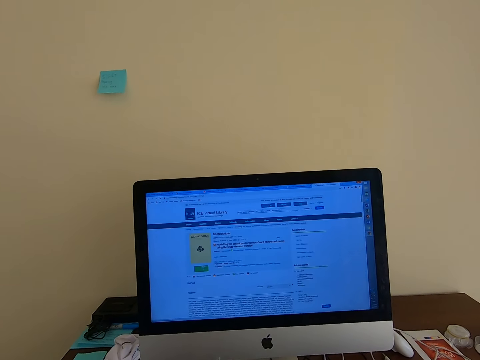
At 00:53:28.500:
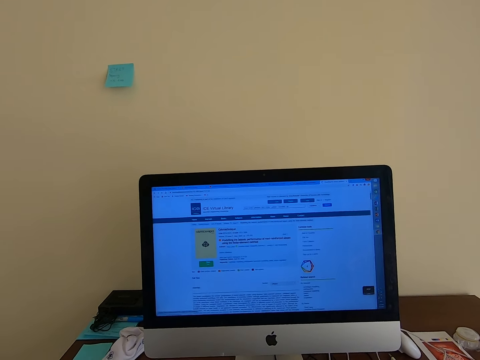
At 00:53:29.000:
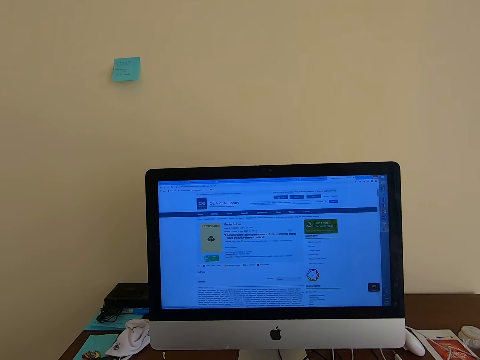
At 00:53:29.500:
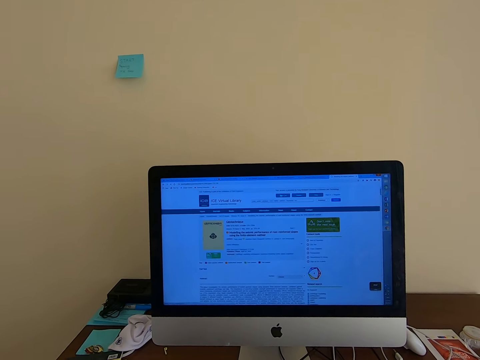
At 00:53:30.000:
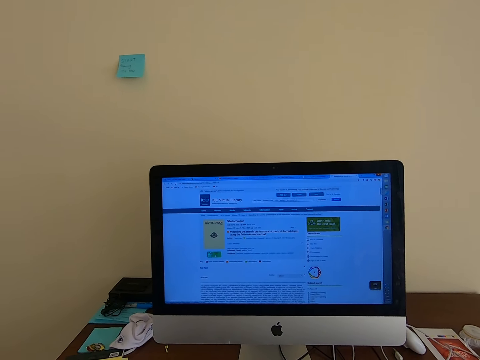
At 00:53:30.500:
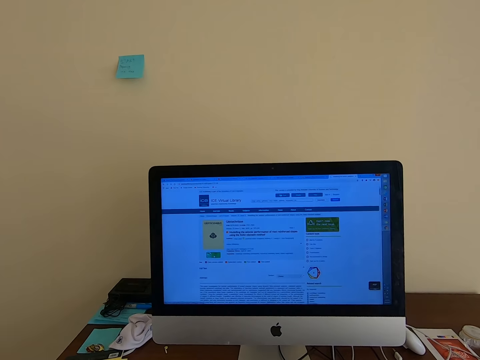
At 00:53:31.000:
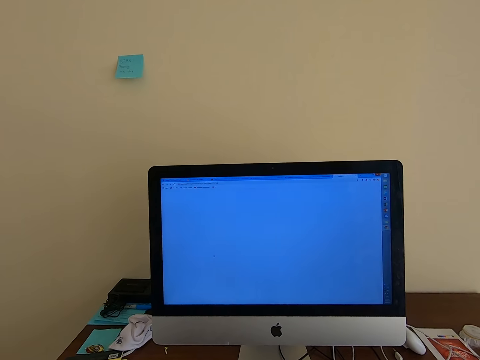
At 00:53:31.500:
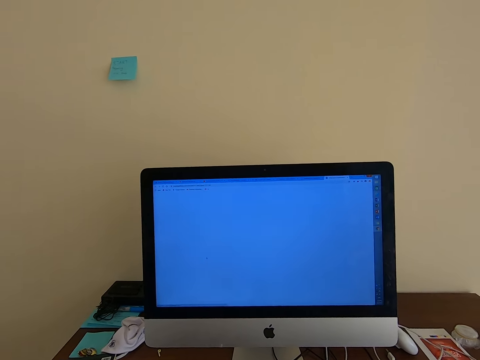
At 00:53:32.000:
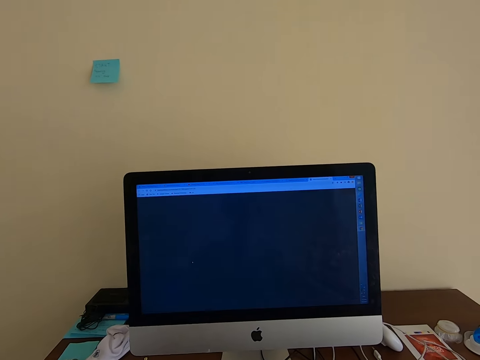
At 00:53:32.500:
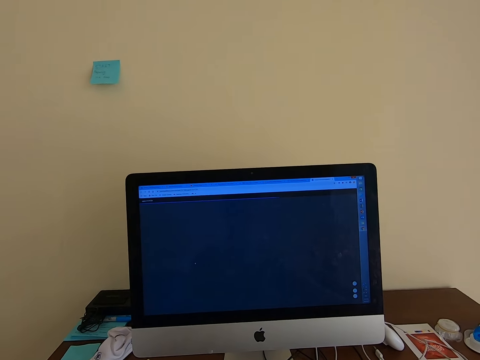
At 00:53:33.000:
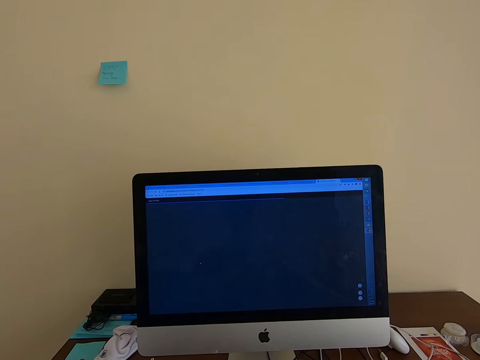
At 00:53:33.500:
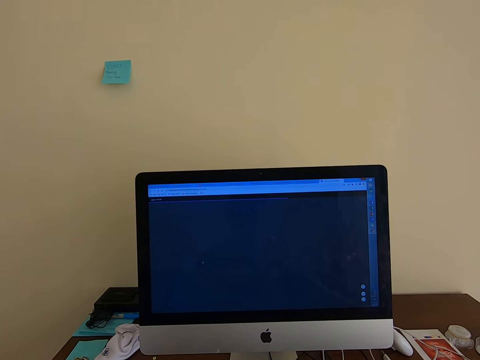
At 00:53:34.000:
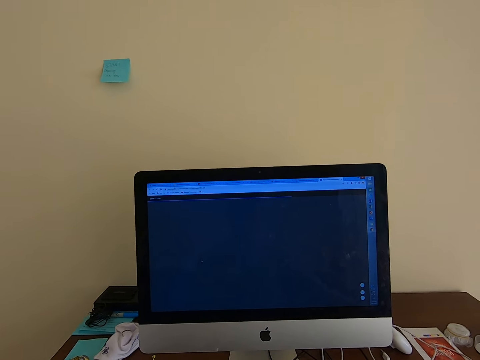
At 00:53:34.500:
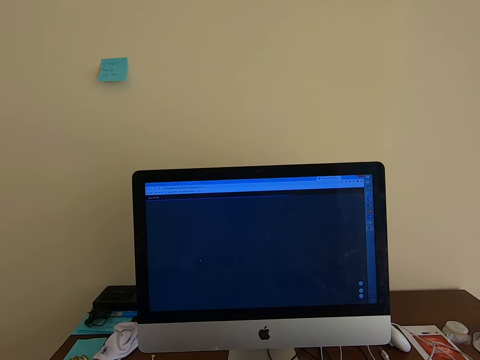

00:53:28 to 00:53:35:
The camera wearer scrolls the mouse.

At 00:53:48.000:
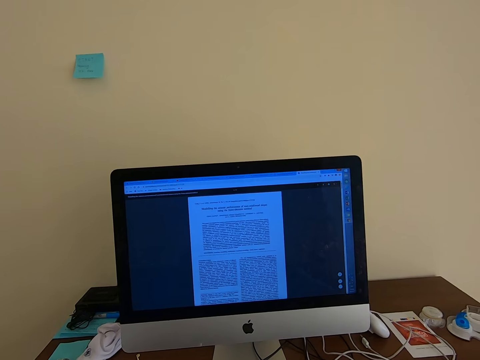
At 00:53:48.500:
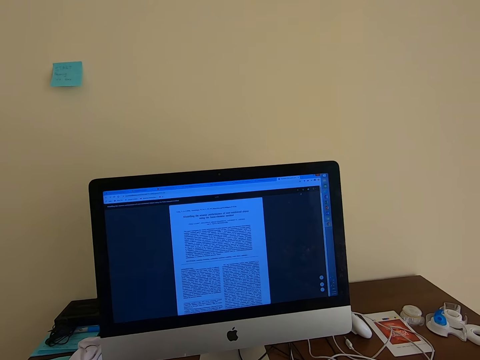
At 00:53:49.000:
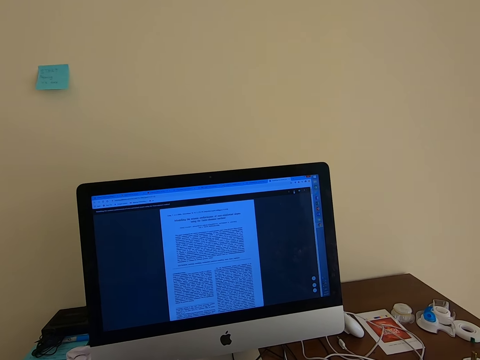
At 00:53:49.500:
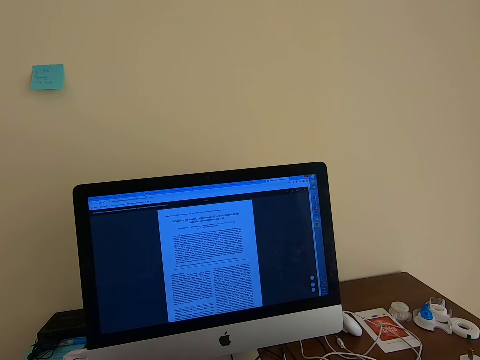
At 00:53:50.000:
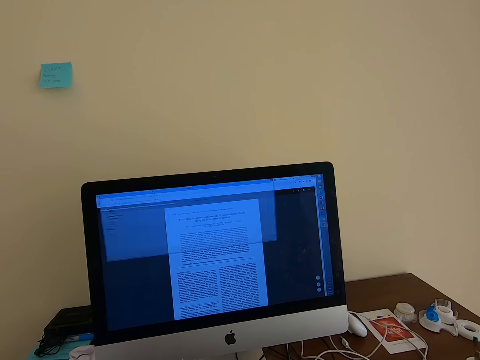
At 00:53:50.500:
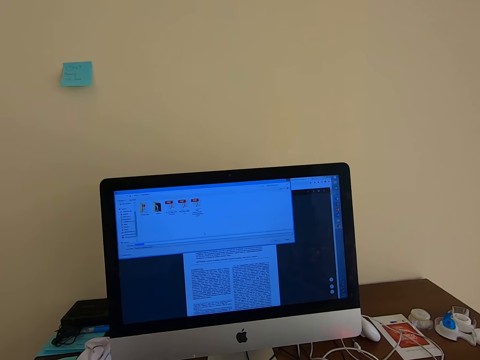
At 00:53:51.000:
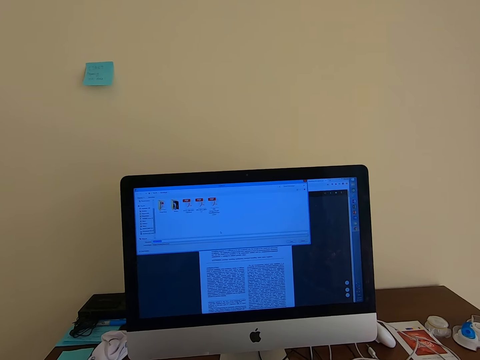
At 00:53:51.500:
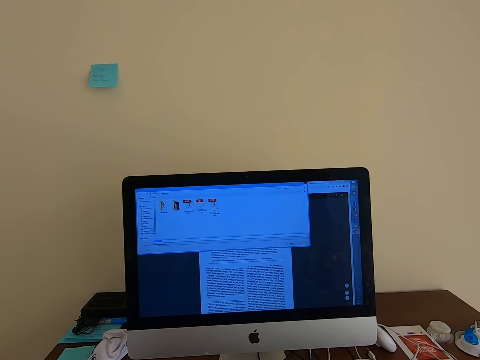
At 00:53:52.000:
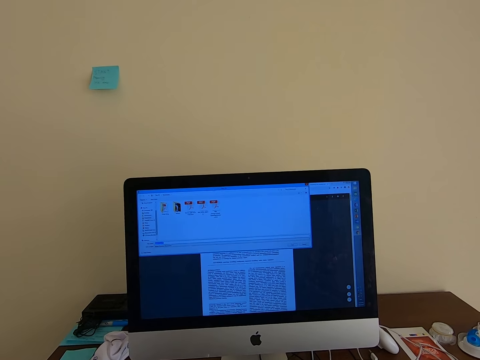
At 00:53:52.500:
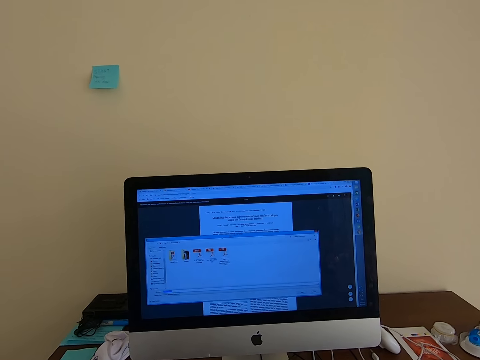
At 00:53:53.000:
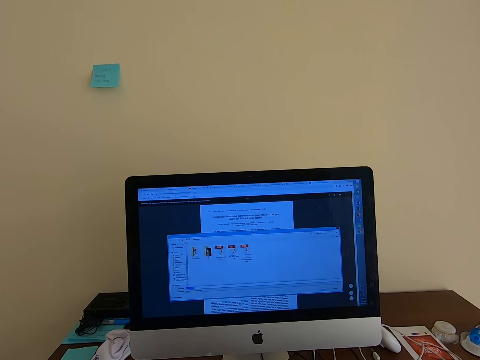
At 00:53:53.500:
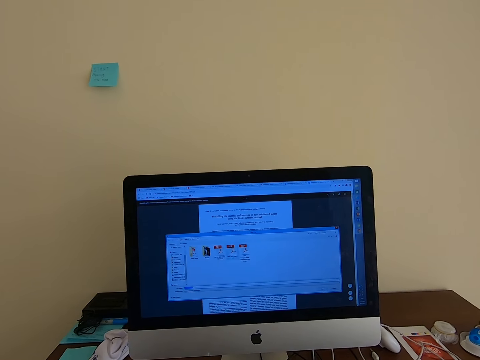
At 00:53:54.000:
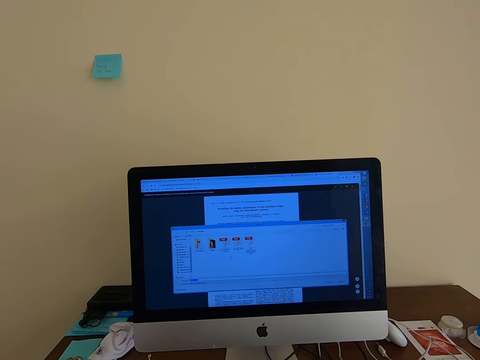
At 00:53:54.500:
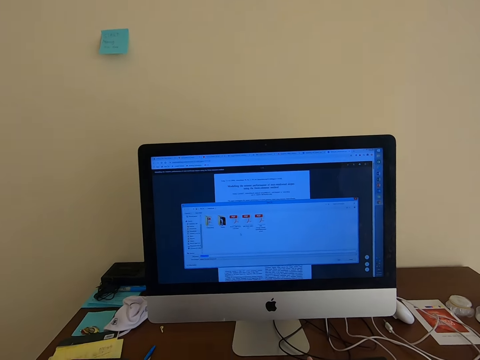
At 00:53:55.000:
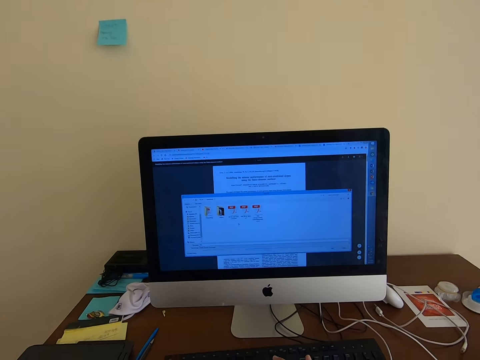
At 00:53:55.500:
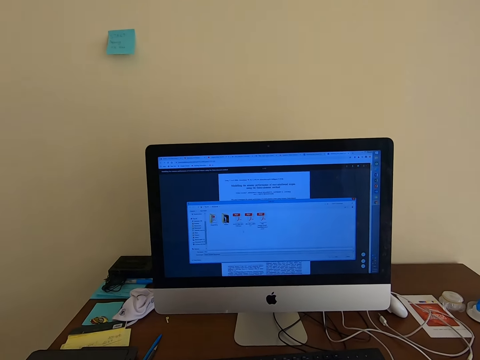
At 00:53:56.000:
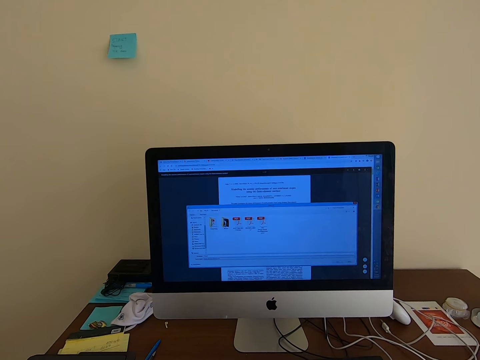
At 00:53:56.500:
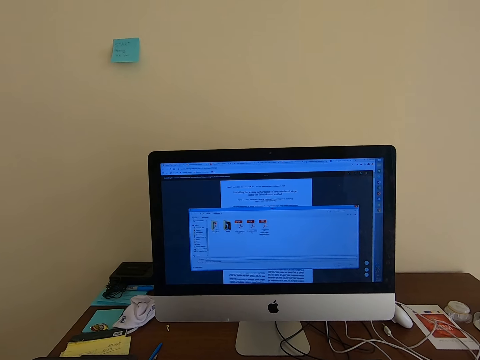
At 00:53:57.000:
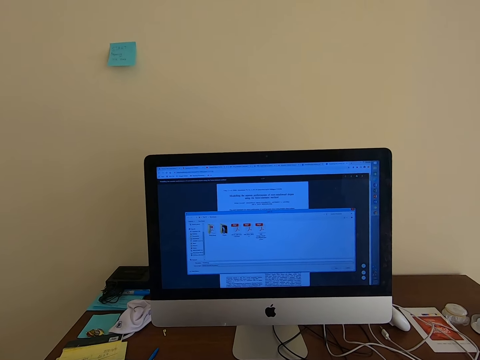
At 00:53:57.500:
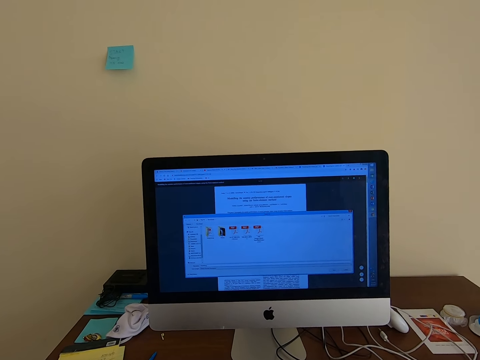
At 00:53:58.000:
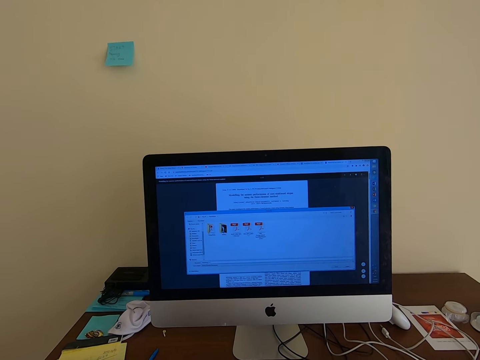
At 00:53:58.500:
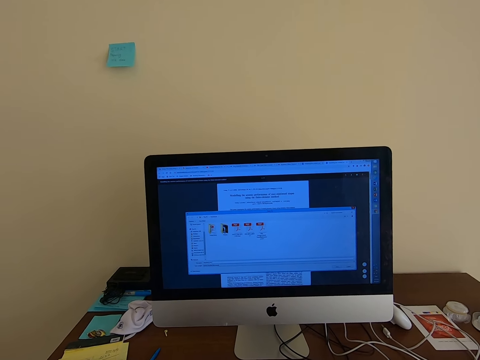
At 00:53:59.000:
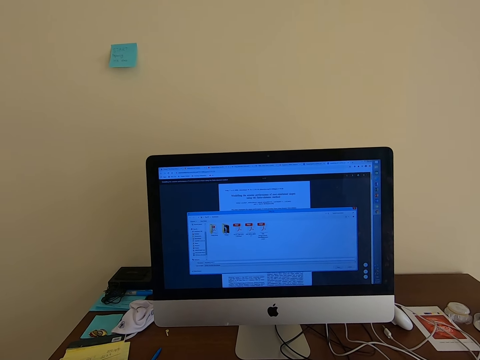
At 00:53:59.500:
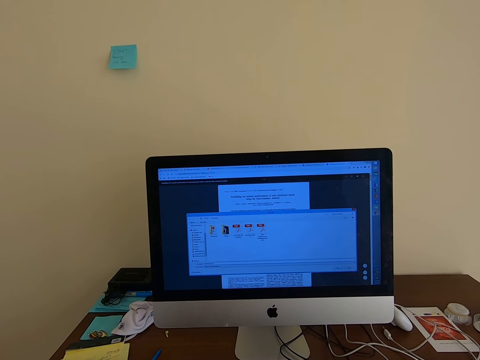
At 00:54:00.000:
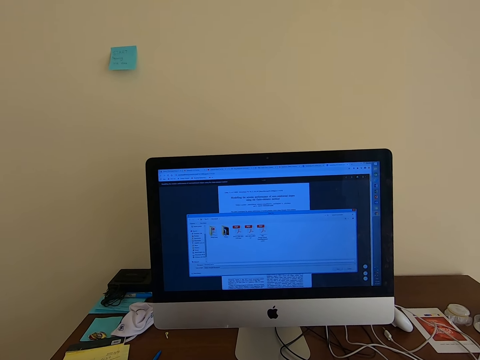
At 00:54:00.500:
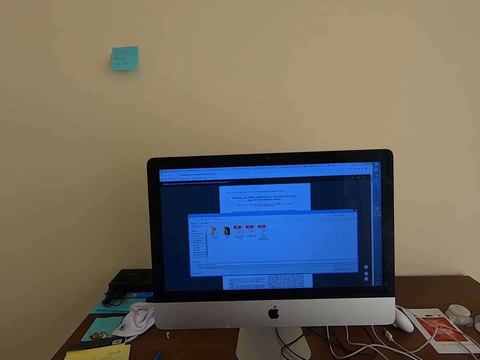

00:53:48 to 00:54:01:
The camera wearer presses the mouse. They press the mouse again.

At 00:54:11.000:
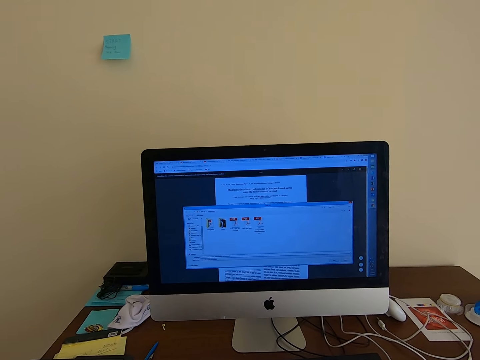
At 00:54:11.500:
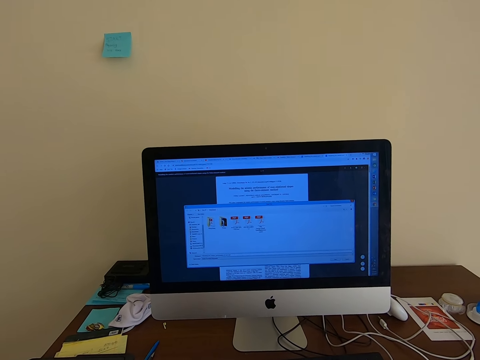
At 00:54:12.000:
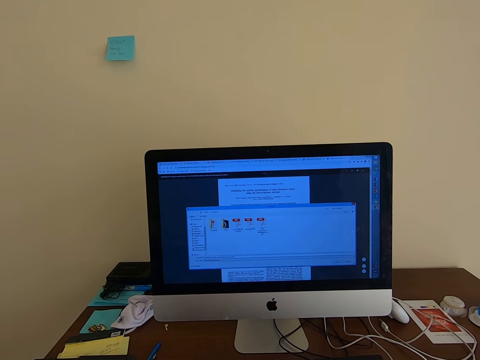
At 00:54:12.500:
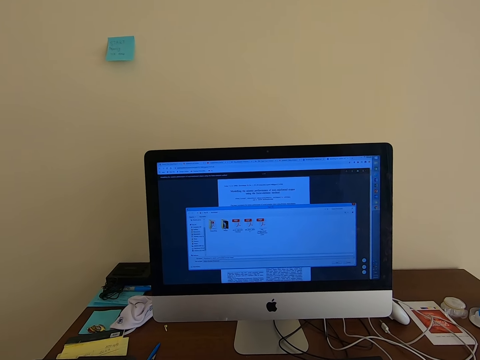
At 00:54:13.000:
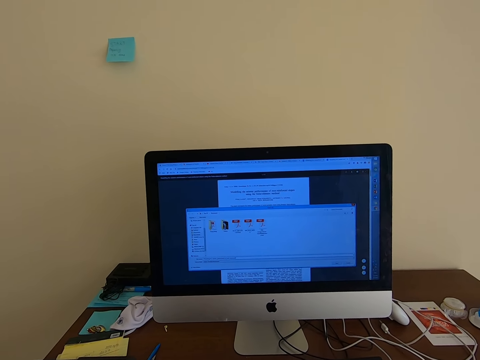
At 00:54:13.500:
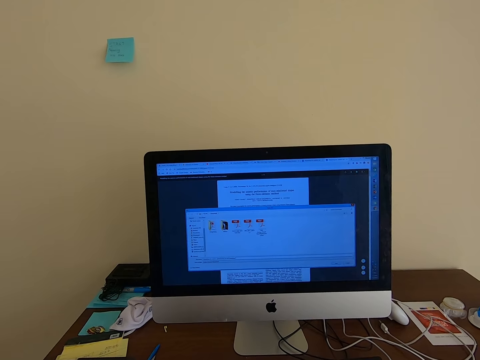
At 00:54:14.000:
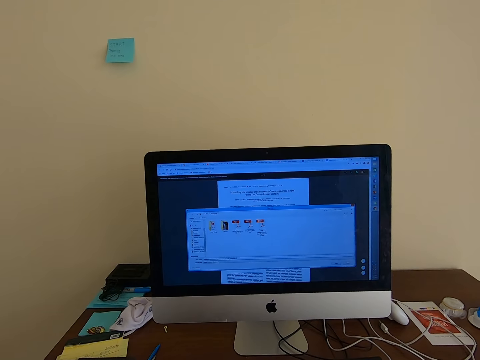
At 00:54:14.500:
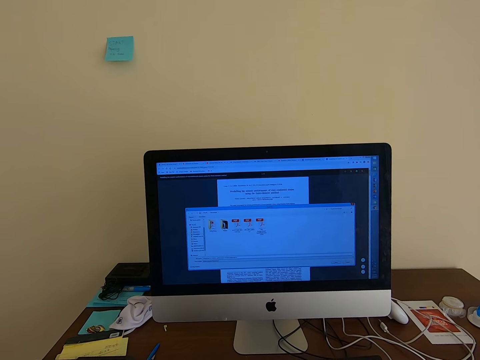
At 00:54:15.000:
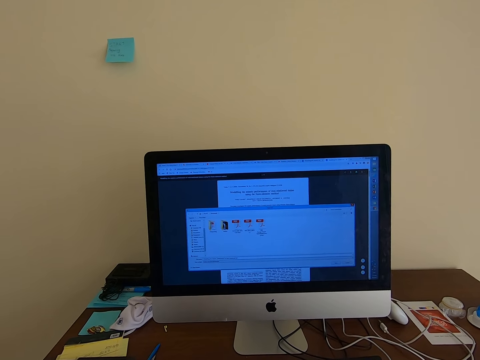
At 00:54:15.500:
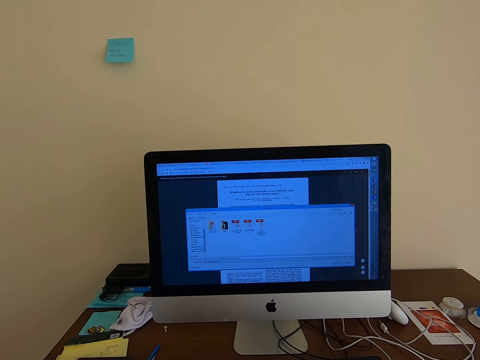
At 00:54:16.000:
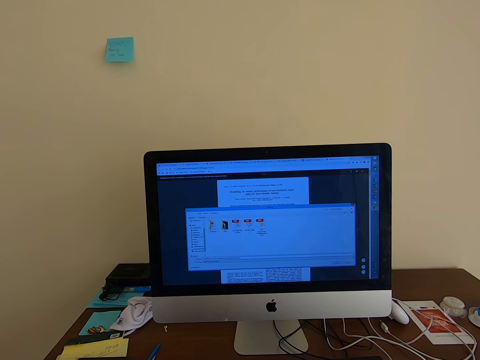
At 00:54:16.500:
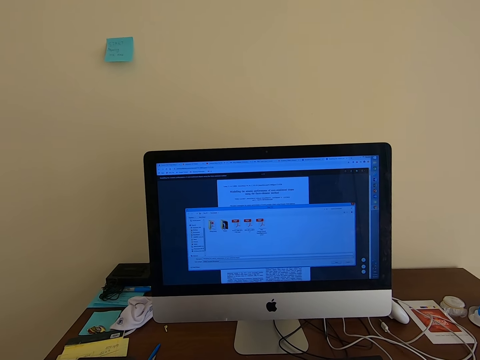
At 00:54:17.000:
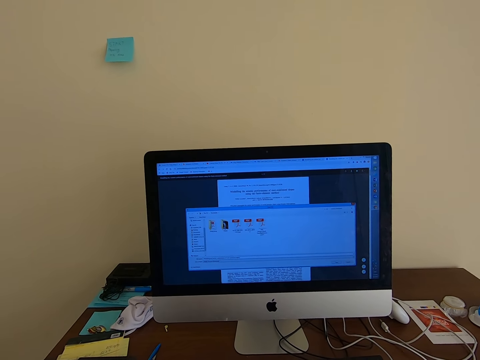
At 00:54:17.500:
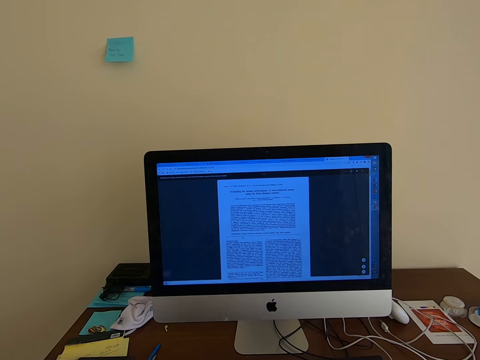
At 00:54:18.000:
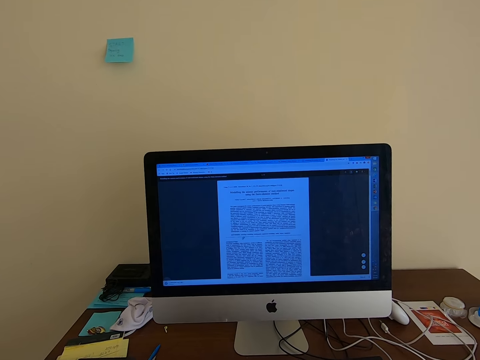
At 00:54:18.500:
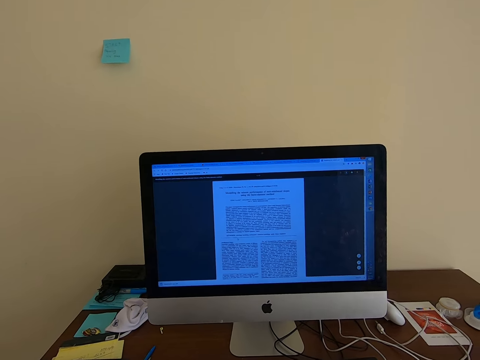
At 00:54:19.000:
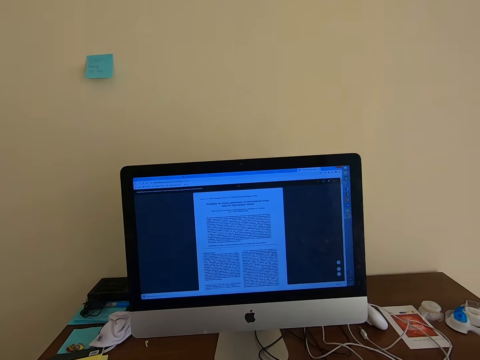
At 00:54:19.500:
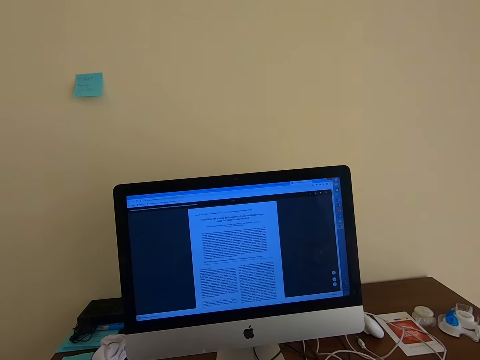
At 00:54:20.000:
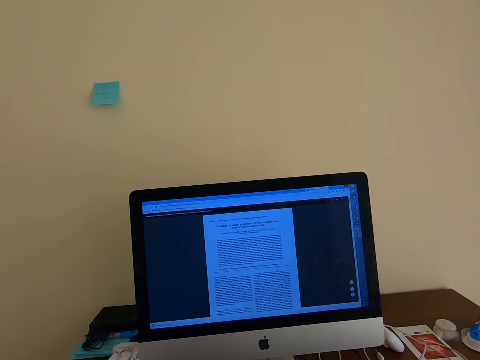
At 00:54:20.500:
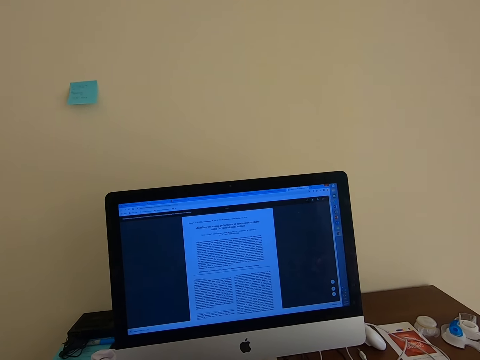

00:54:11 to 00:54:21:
The camera wearer scrolls the mouse. They scroll the computer.
